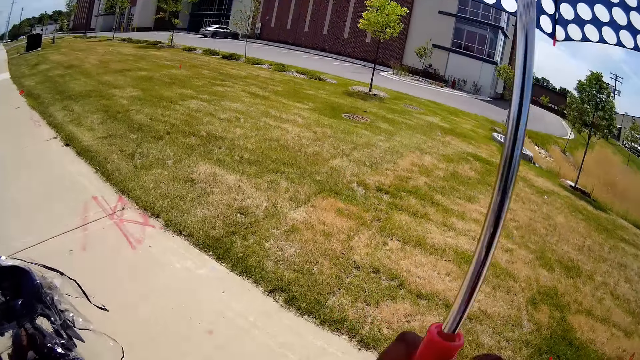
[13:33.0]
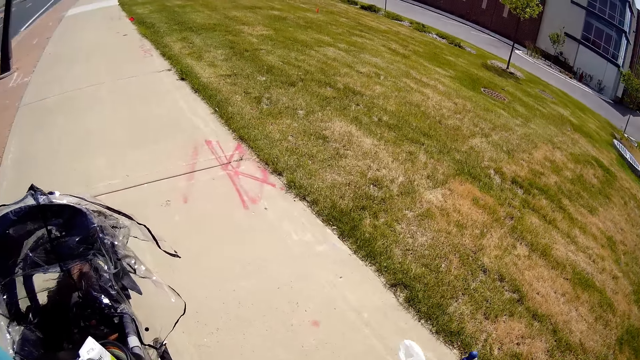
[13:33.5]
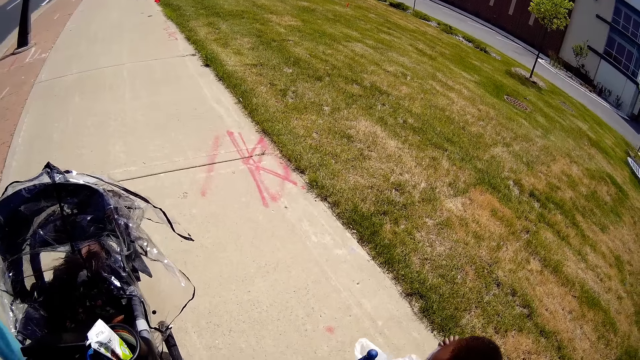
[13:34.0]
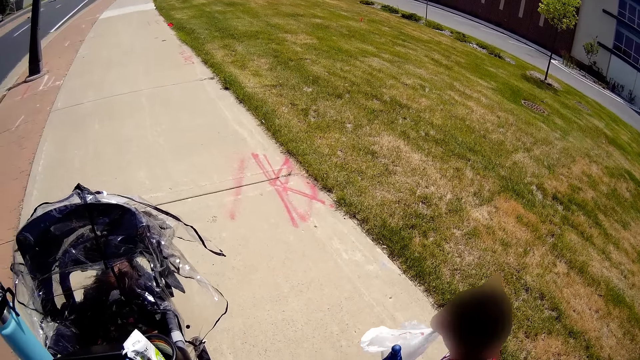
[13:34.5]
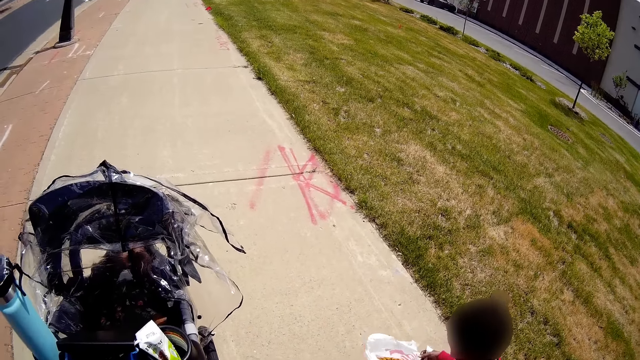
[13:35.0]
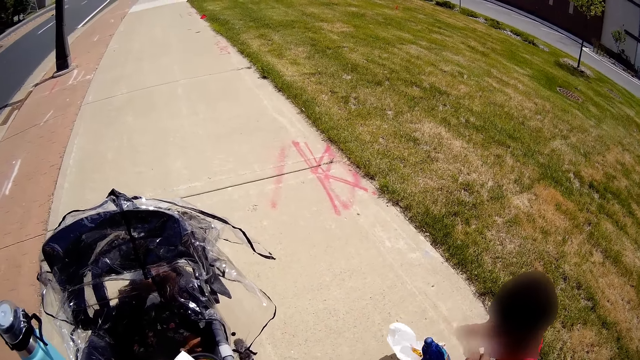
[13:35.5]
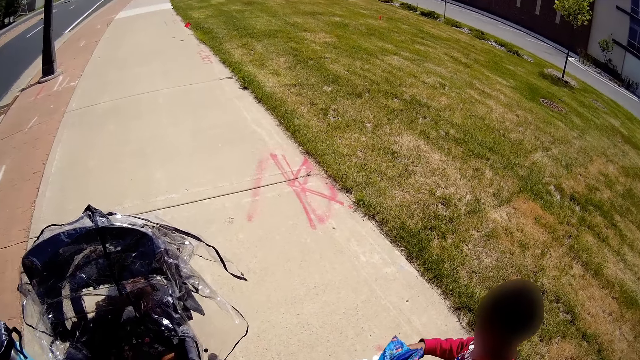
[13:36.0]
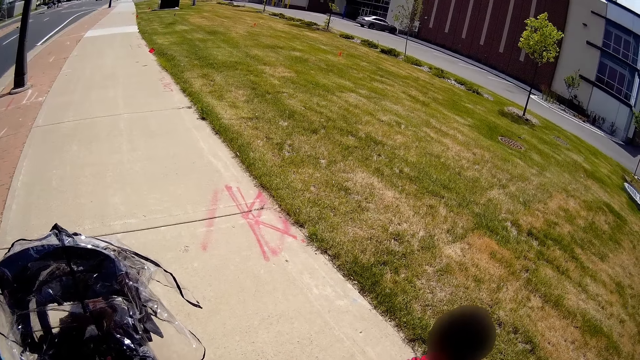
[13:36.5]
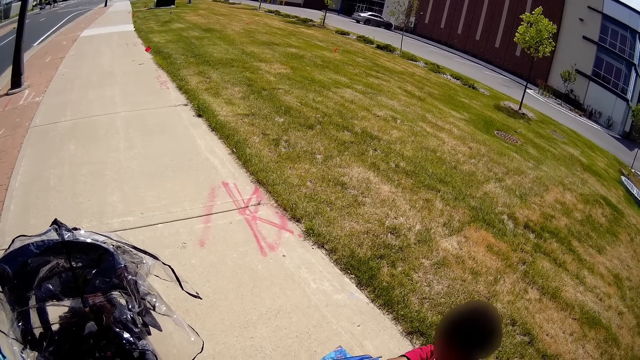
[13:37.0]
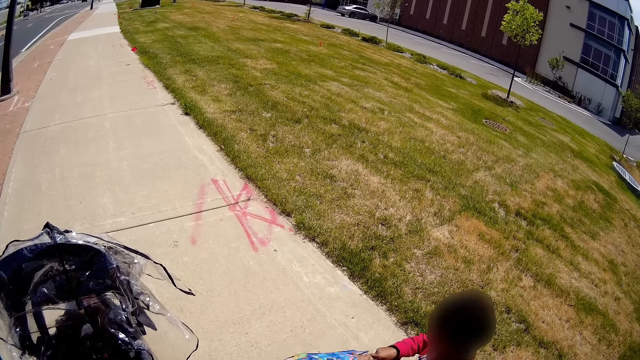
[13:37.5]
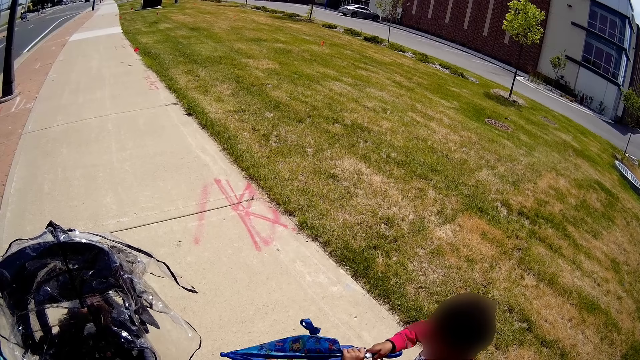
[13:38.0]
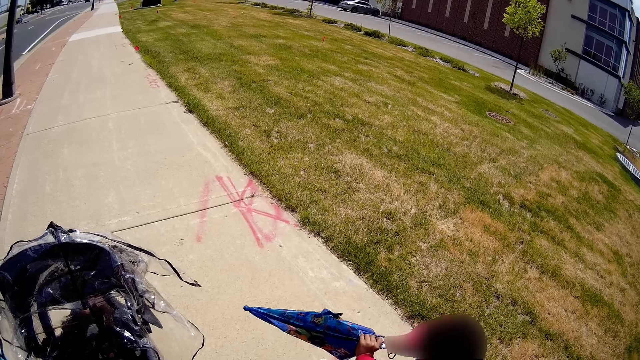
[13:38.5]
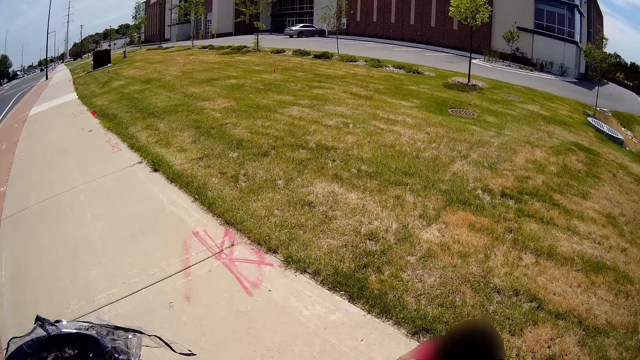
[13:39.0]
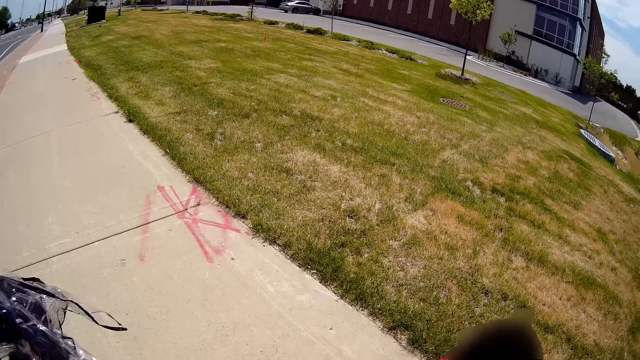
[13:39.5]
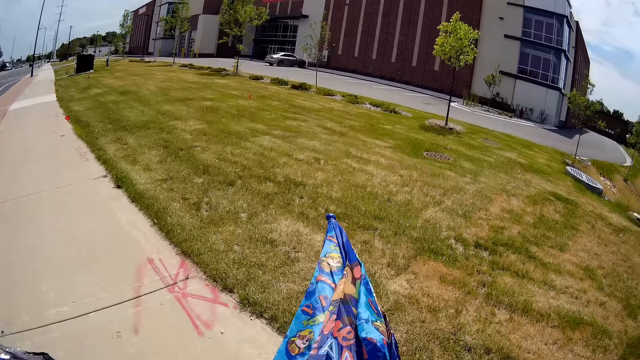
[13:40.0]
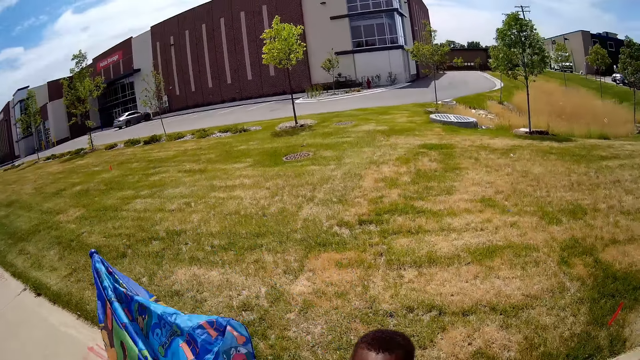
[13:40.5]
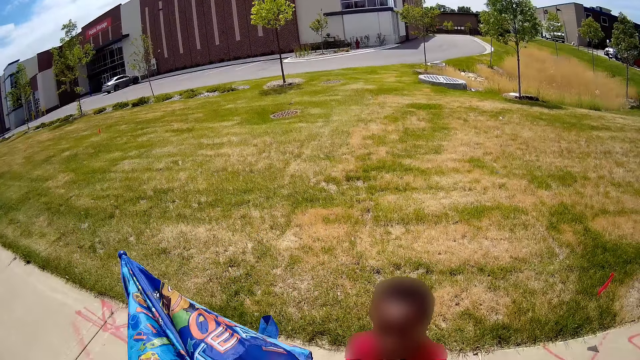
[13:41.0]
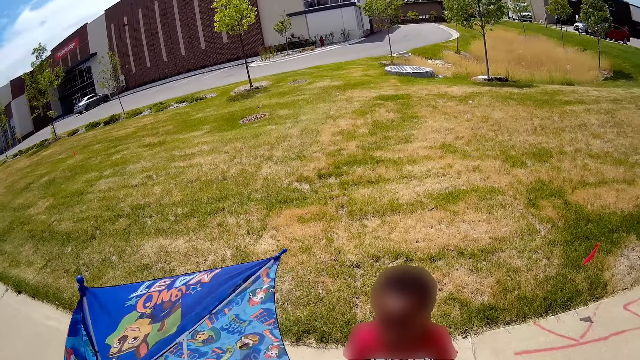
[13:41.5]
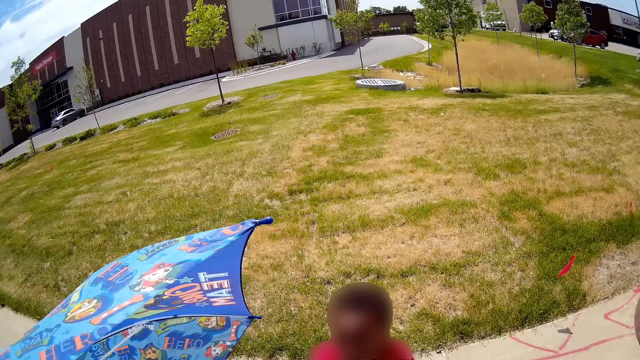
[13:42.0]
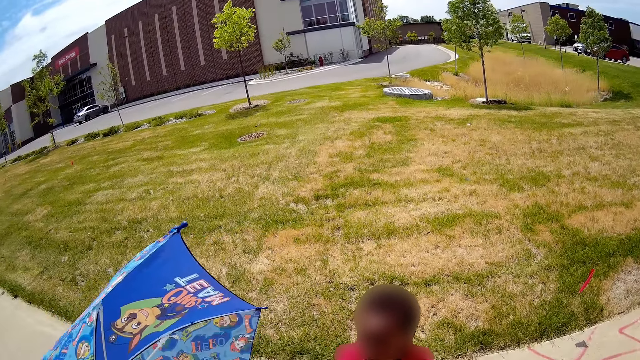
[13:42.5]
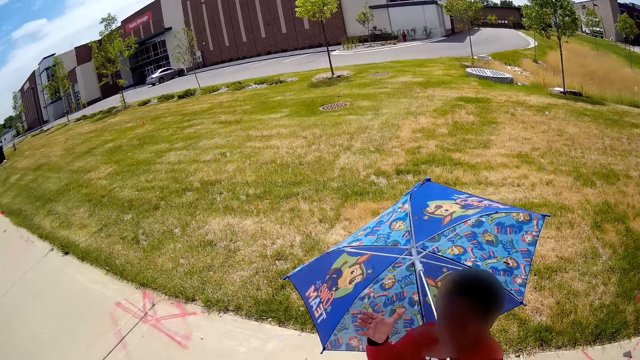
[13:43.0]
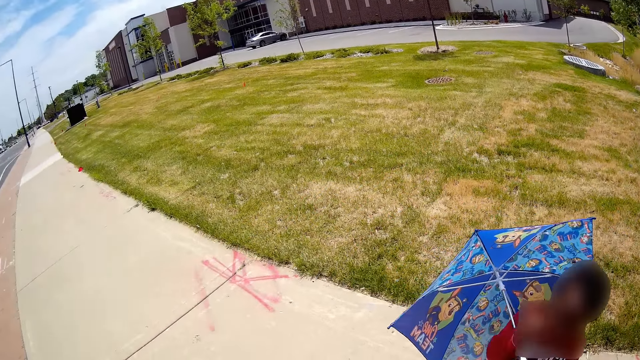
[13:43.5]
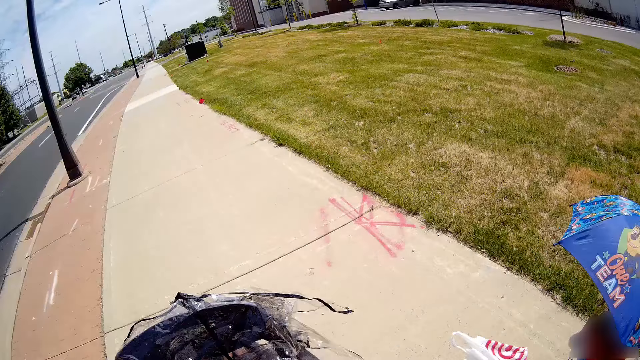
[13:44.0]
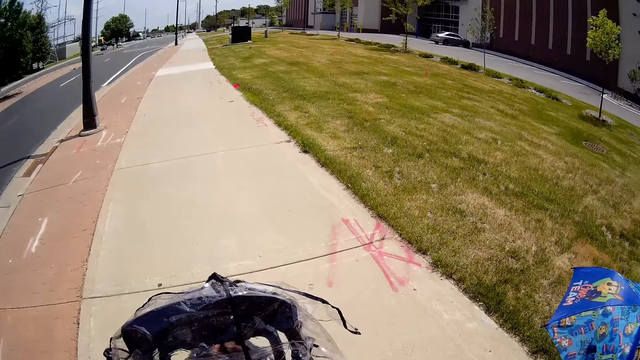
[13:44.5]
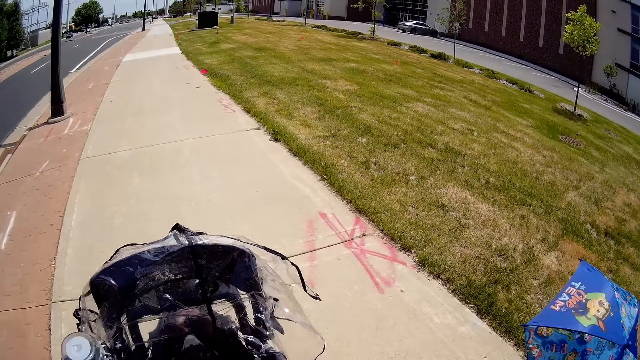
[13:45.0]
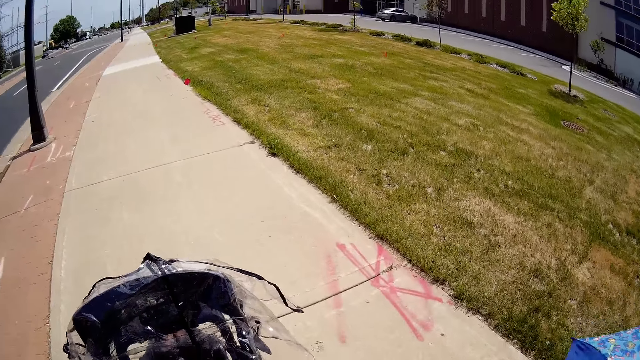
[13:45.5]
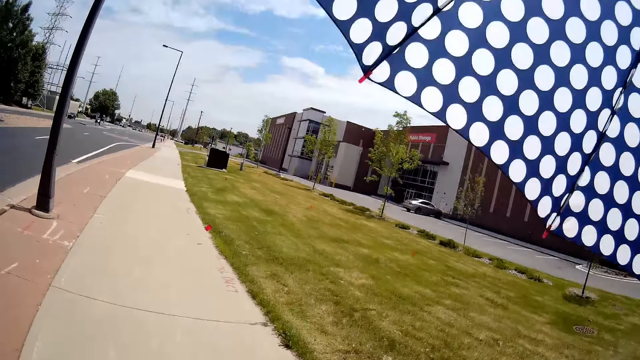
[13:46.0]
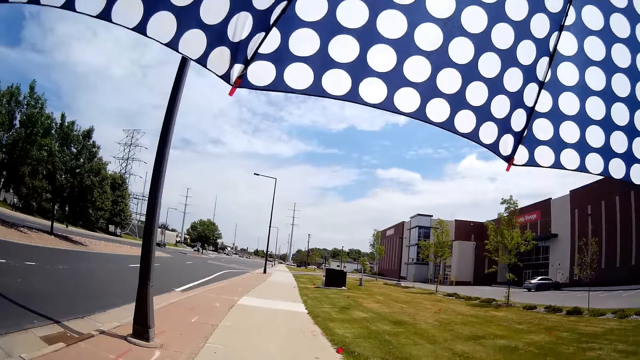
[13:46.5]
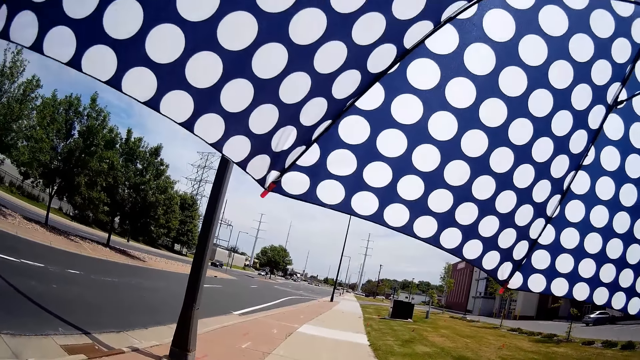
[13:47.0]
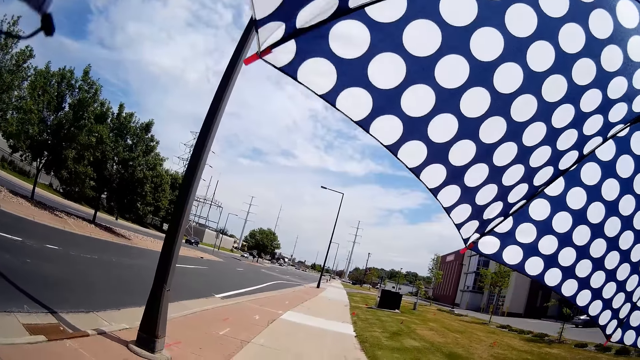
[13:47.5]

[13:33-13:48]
The camera wearer converses with the child. The child opens the umbrella. The child drops the nylon bag on the ground with his right hand. The child holds the umbrella with both hands. The camera wearer opens the umbrella with her right hand. She passes the umbrella to the child. The child covers himself with the umbrella. The camera wearer takes a walk on the walkway with the child while pushing something.

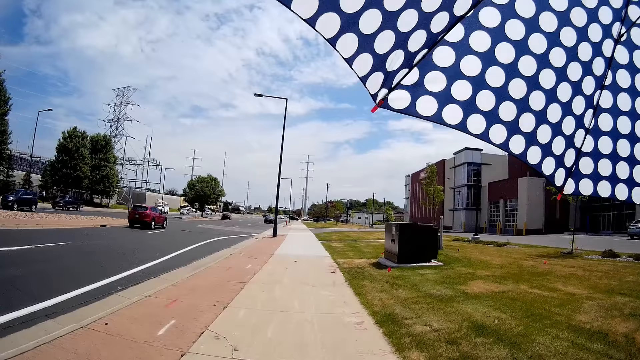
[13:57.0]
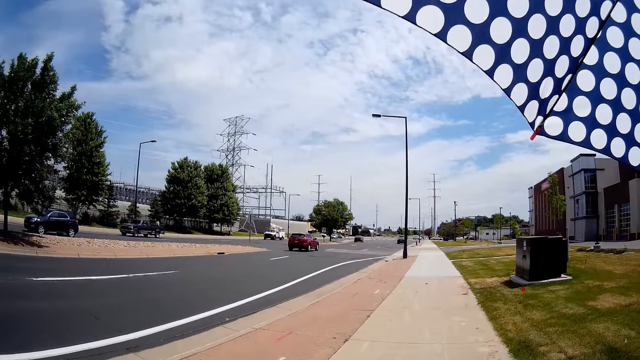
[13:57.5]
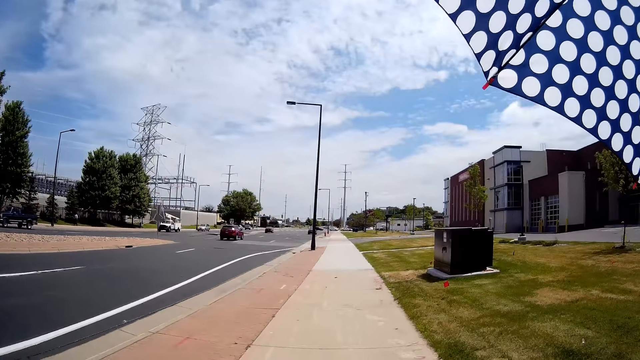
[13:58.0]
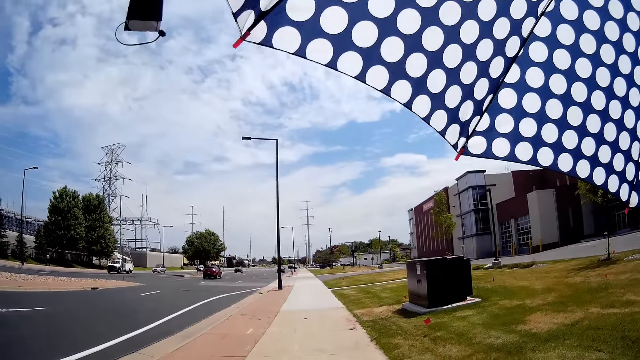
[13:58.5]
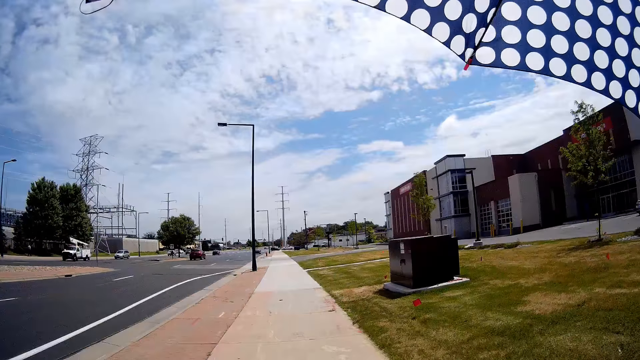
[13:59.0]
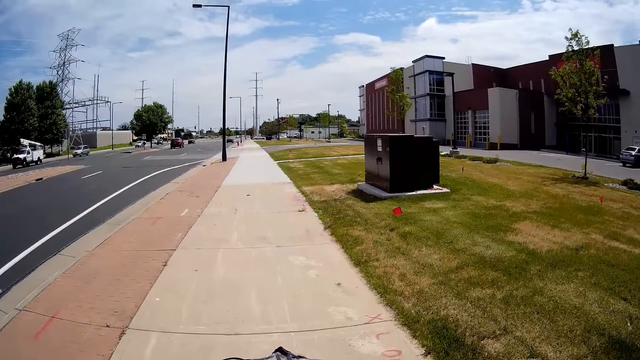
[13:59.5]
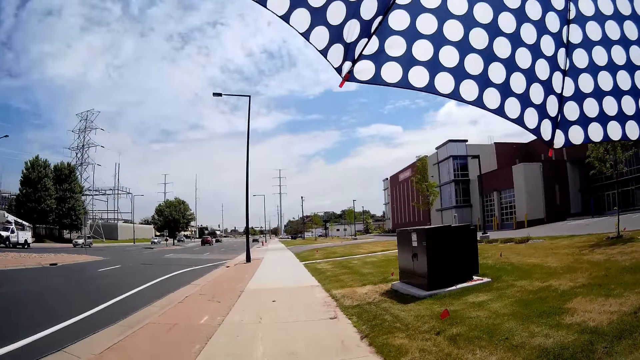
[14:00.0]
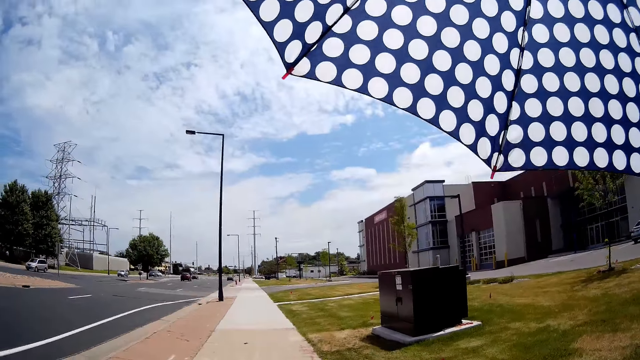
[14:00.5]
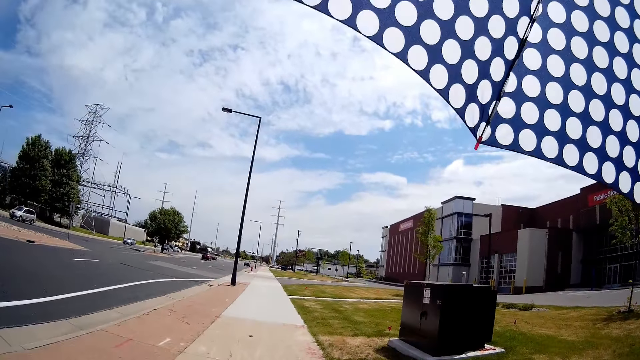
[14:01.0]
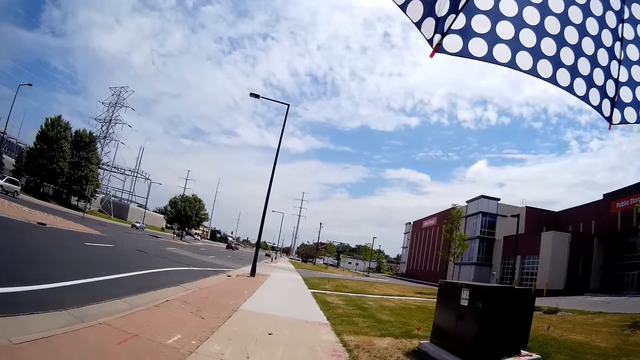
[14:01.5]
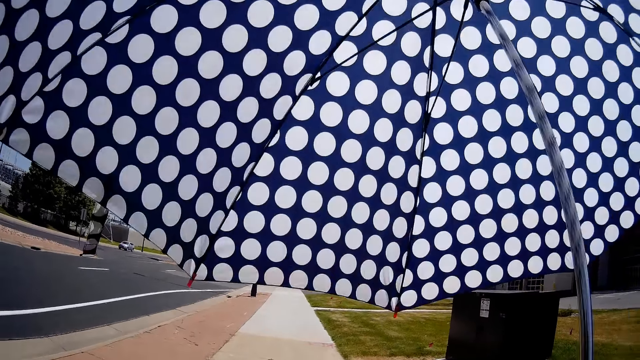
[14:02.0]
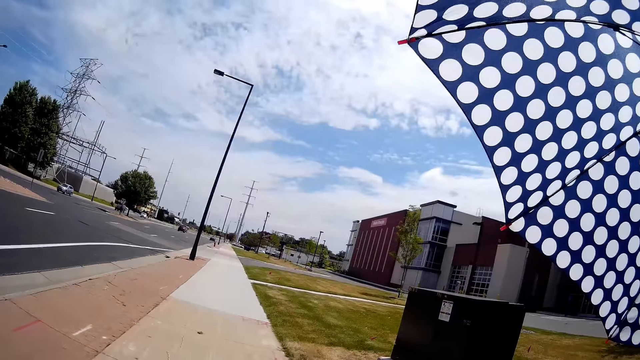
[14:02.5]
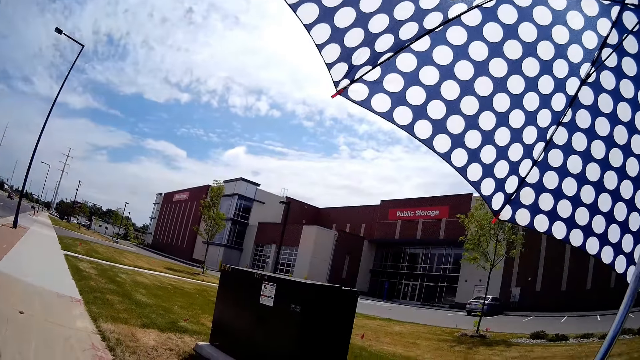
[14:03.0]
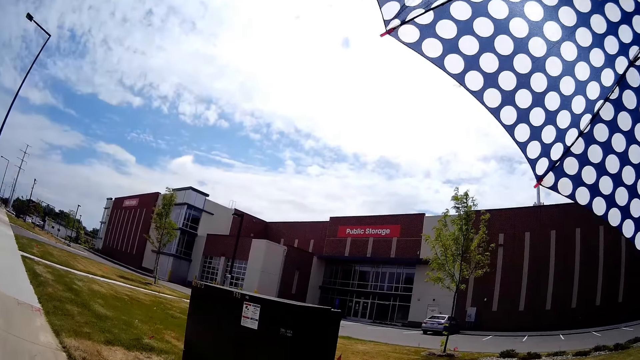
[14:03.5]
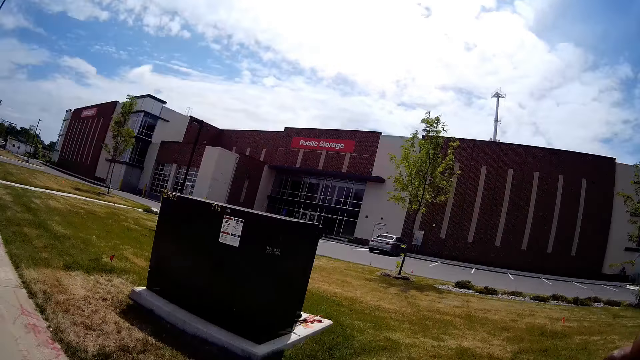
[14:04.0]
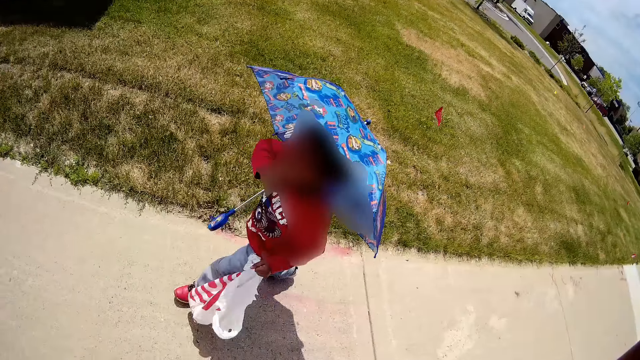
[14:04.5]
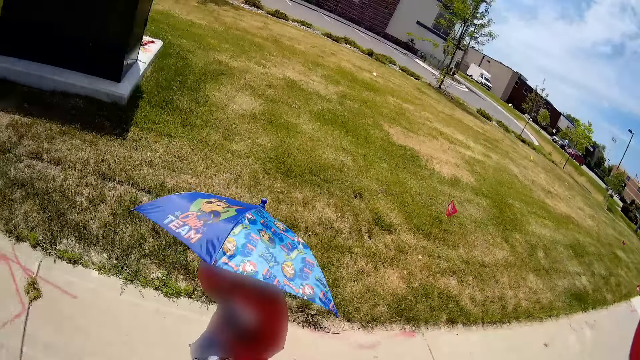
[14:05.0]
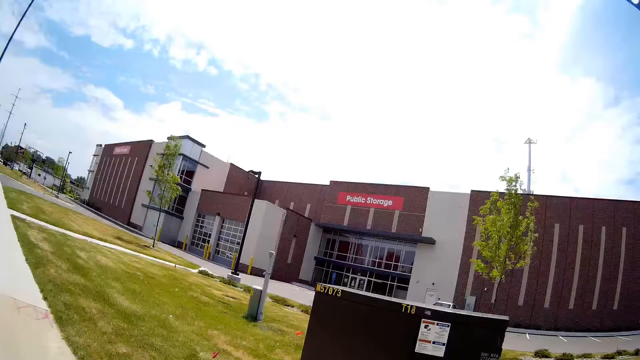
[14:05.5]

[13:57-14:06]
The camera wearer turns to look at someone.
